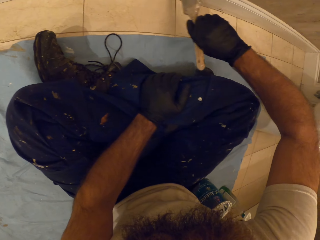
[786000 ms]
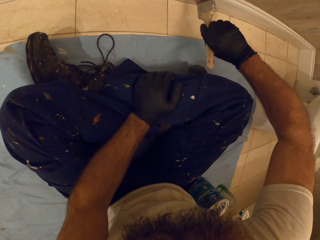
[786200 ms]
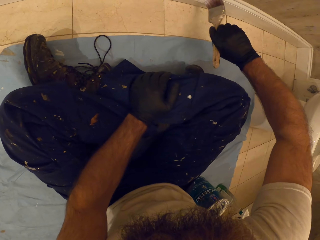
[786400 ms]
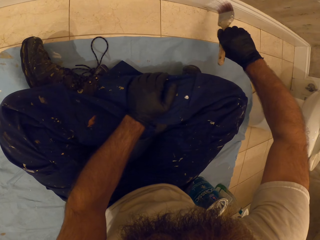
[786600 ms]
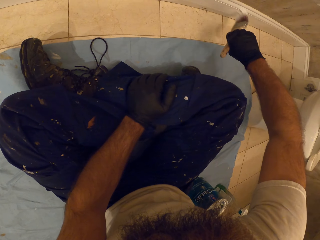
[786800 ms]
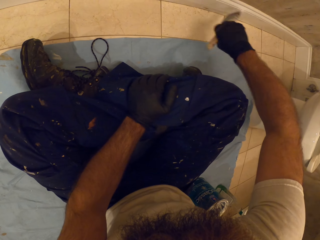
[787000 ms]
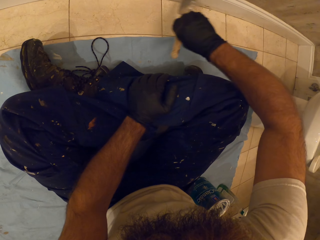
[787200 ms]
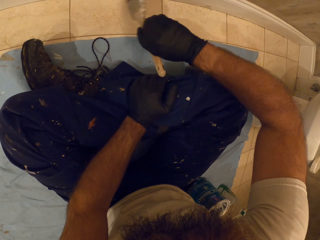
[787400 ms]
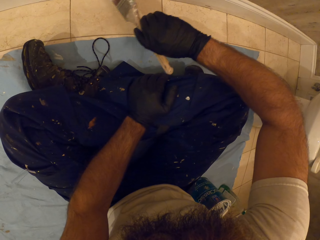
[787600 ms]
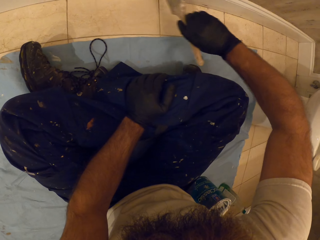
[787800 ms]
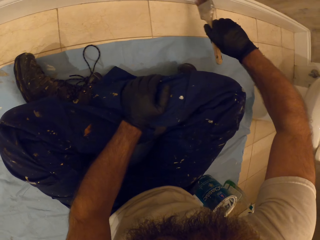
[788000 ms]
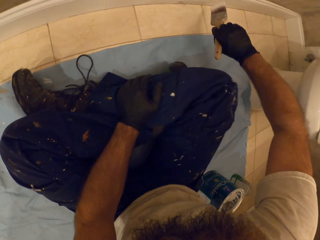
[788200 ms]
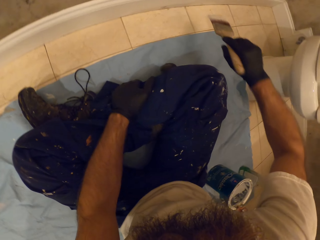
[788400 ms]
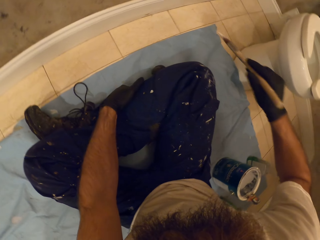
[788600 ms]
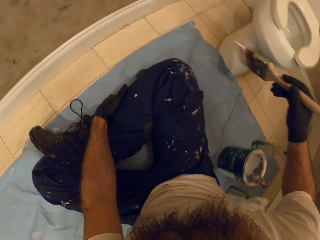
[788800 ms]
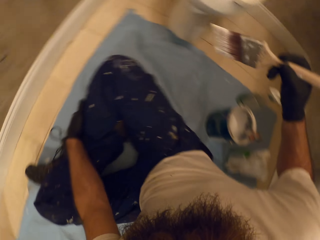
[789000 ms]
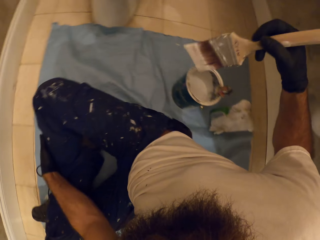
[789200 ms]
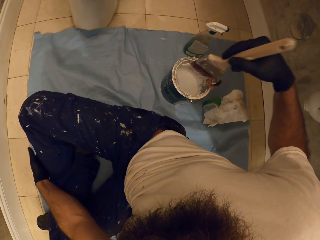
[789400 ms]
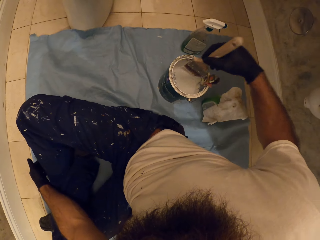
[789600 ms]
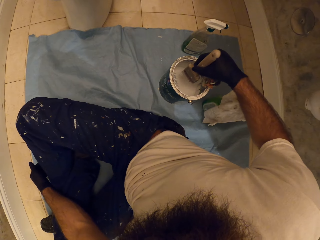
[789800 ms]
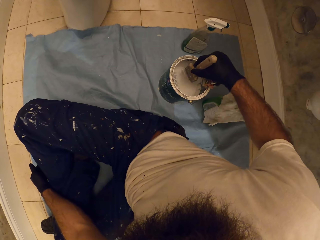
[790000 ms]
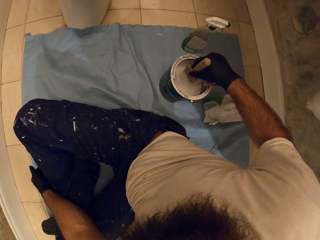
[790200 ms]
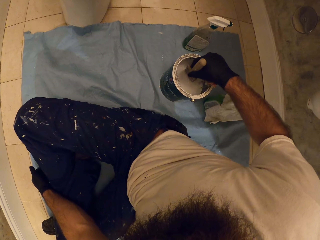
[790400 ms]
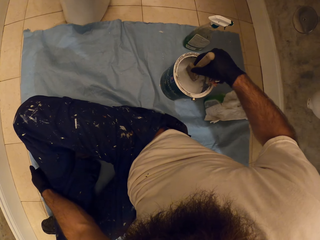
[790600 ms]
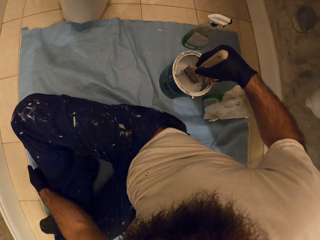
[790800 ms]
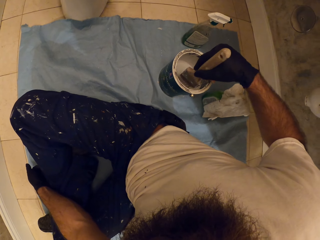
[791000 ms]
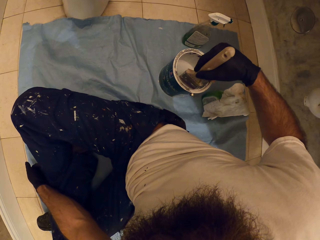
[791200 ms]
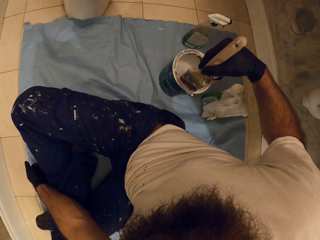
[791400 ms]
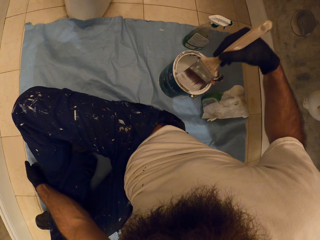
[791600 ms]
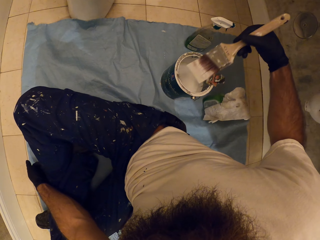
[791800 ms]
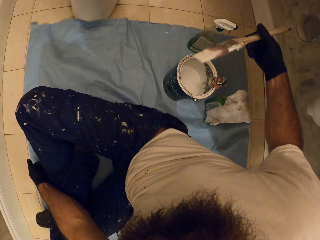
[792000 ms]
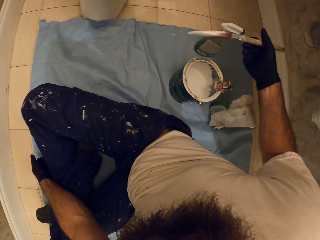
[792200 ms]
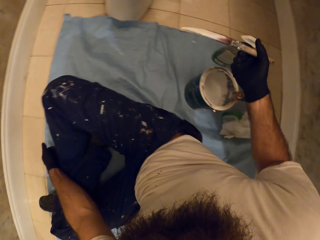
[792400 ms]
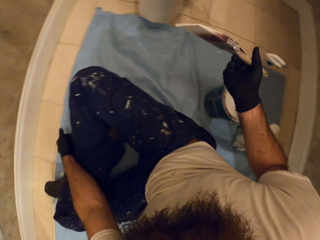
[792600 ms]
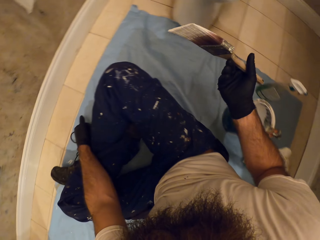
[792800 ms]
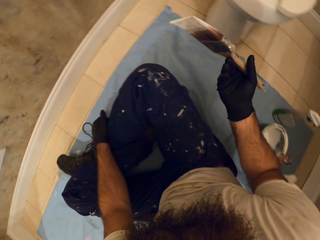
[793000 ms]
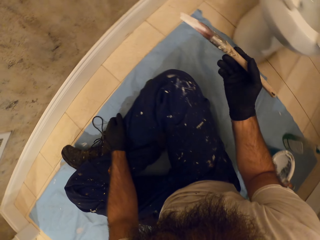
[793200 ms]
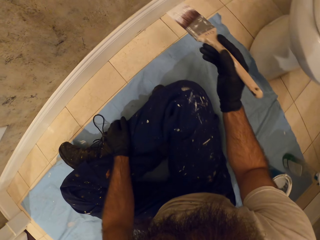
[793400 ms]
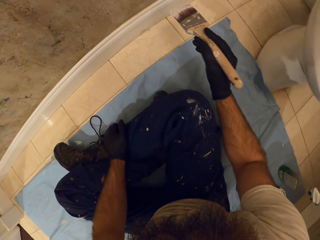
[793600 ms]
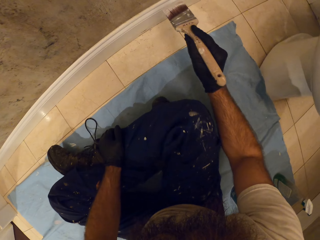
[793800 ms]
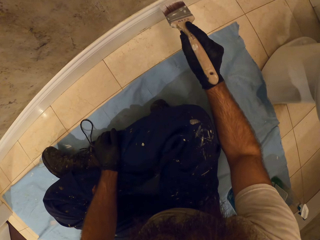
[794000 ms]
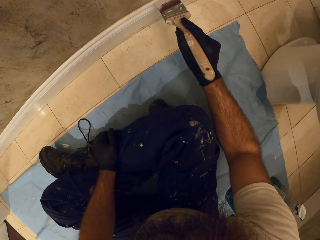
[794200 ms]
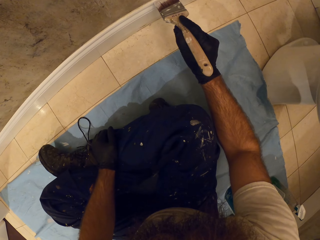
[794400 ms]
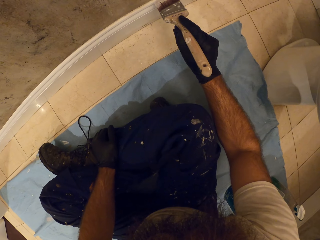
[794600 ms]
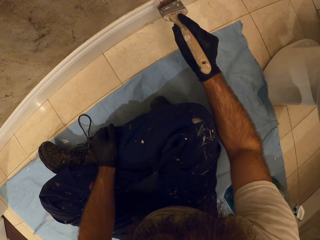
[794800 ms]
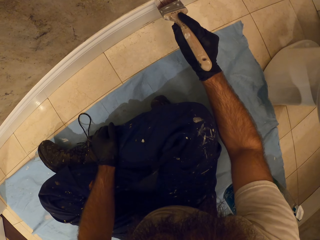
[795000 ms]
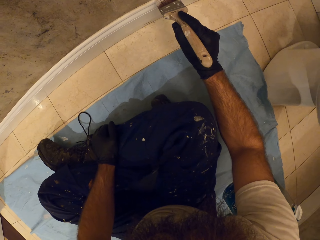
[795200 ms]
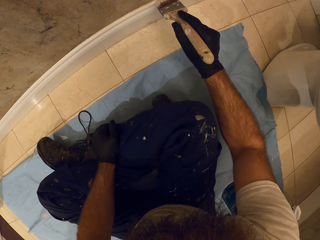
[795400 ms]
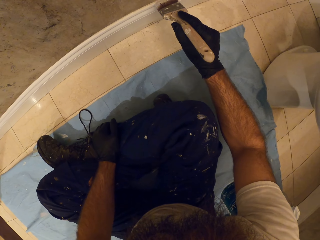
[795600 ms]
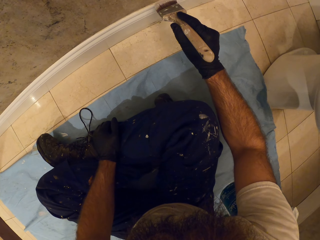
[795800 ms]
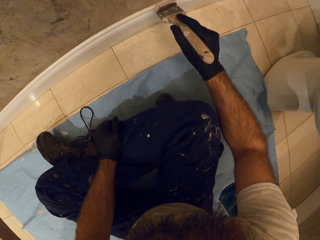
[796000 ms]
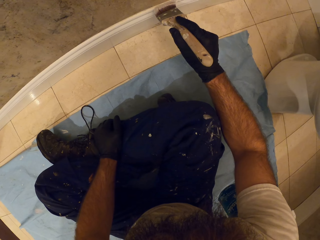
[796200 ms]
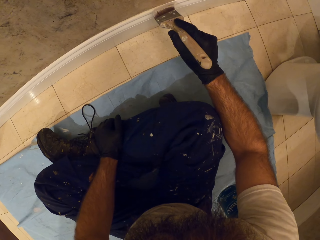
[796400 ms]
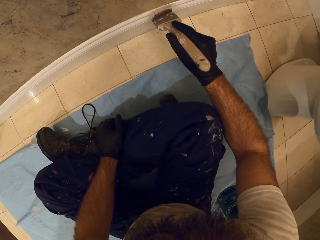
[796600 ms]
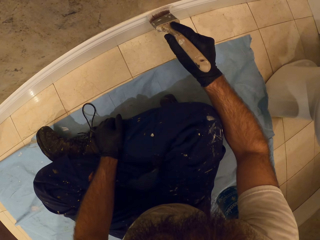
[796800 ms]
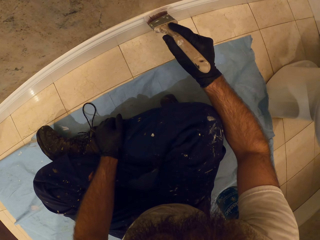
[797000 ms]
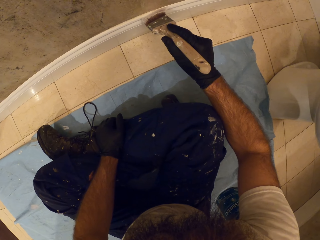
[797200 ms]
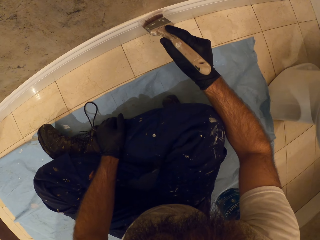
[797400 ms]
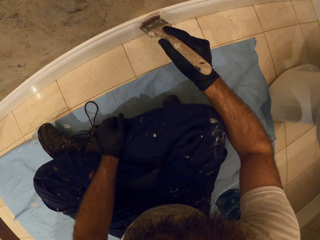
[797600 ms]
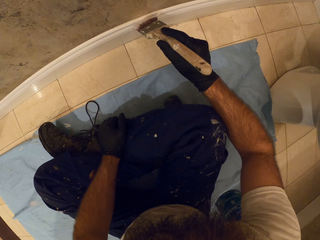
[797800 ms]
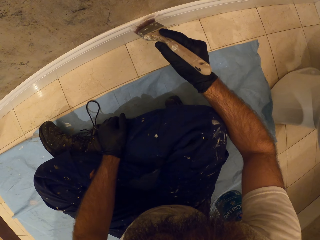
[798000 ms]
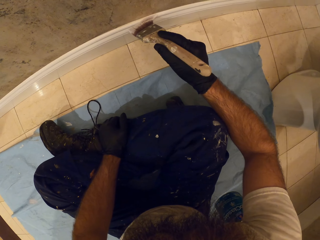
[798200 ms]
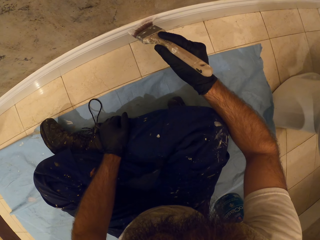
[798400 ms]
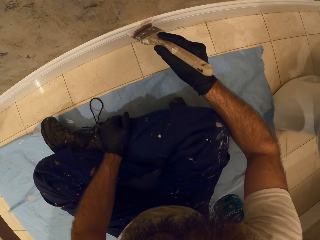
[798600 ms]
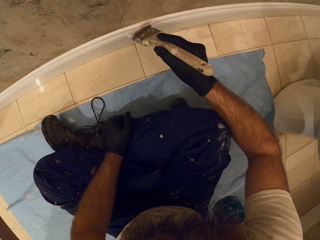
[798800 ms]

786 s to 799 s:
The camera wearer dips the paint brush into the paint bucket or paint tin with his right hand. He scoops off excess paint on the paint tin. He paints the bottom of the wall on the wooden part with the paint brush in his right hand.

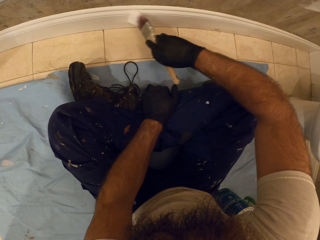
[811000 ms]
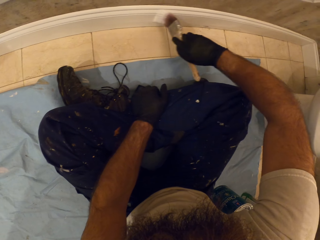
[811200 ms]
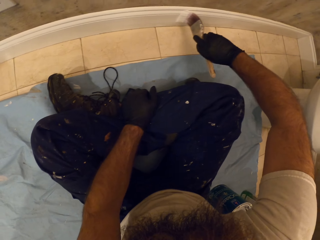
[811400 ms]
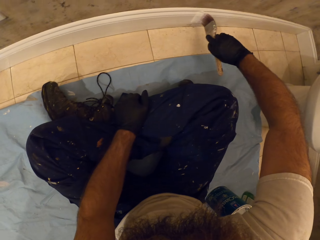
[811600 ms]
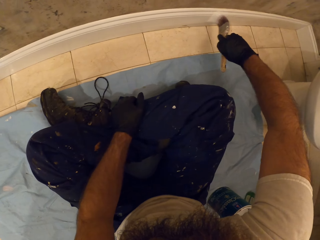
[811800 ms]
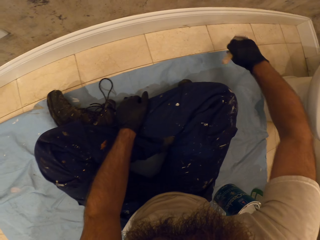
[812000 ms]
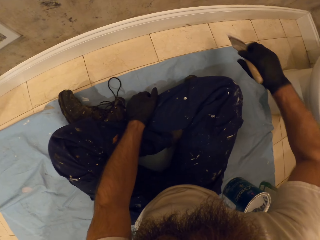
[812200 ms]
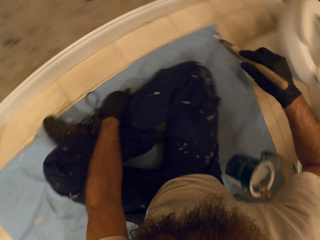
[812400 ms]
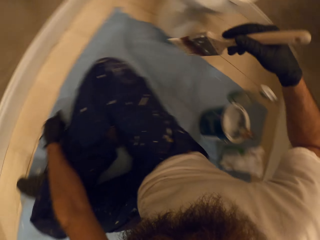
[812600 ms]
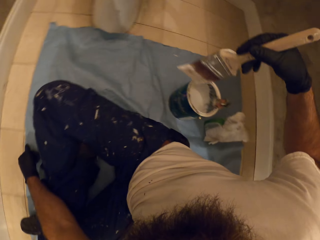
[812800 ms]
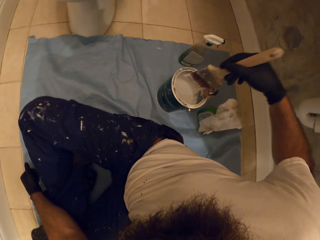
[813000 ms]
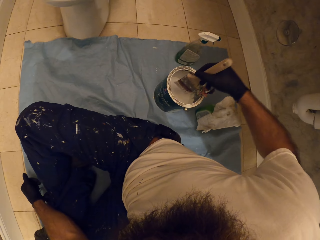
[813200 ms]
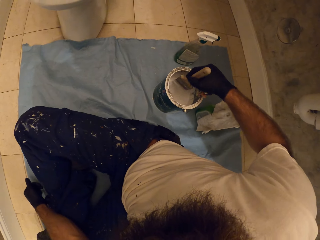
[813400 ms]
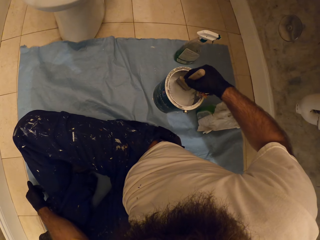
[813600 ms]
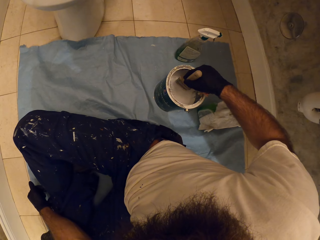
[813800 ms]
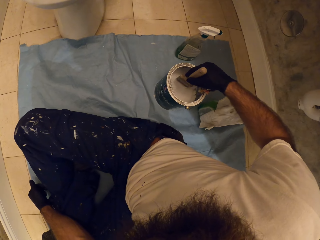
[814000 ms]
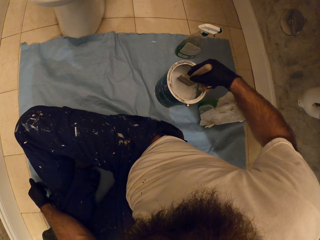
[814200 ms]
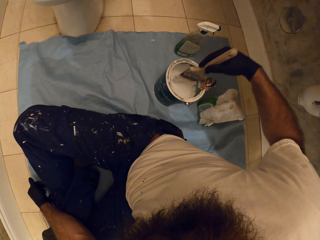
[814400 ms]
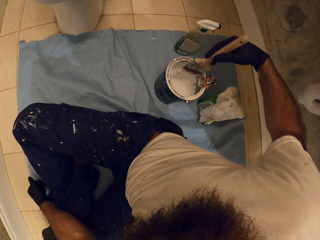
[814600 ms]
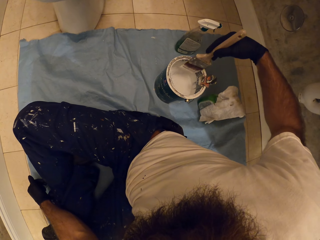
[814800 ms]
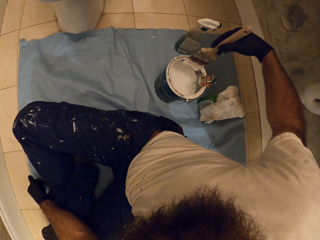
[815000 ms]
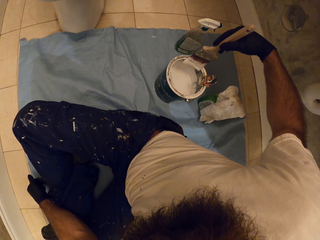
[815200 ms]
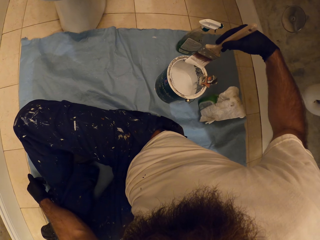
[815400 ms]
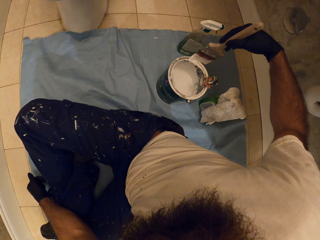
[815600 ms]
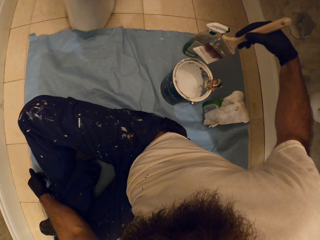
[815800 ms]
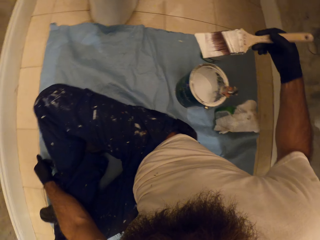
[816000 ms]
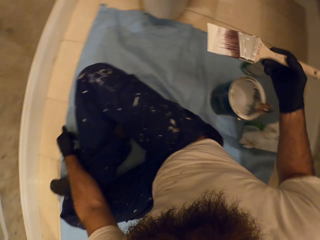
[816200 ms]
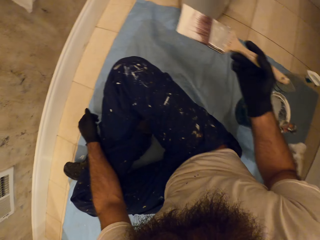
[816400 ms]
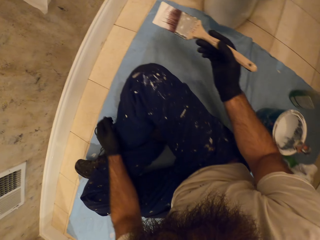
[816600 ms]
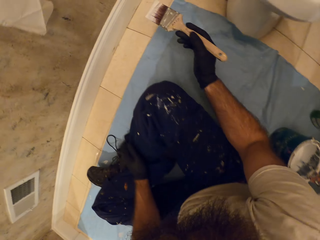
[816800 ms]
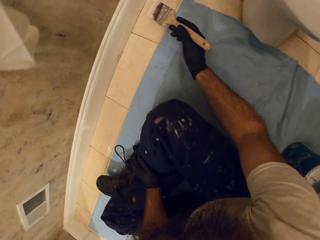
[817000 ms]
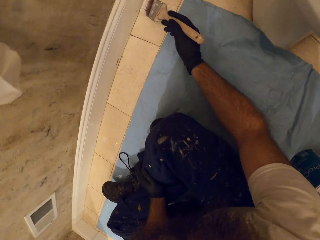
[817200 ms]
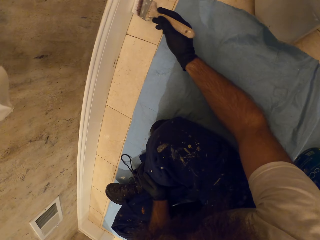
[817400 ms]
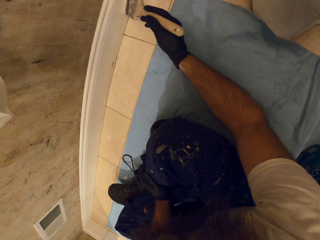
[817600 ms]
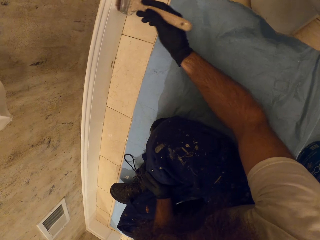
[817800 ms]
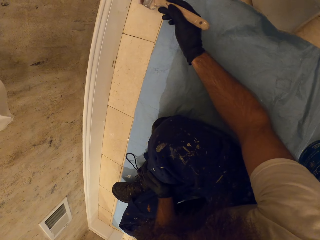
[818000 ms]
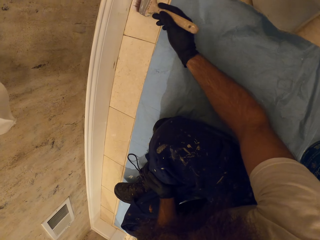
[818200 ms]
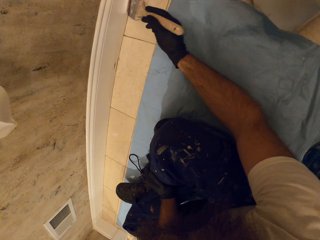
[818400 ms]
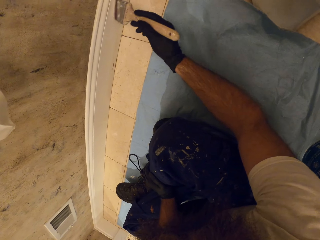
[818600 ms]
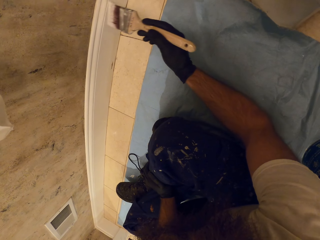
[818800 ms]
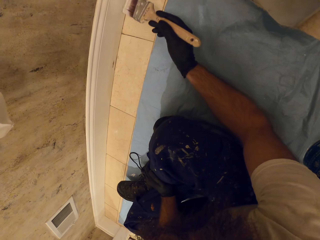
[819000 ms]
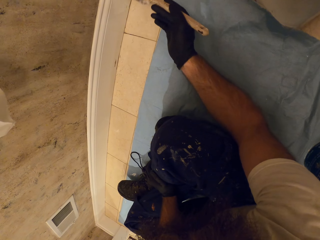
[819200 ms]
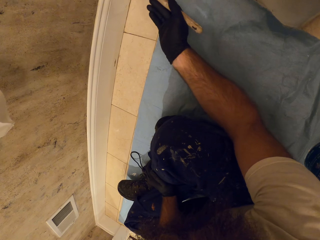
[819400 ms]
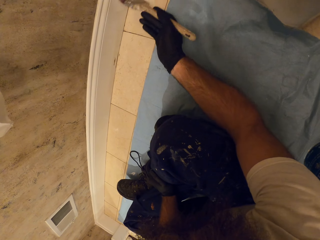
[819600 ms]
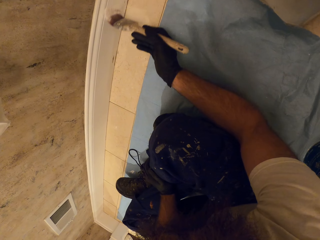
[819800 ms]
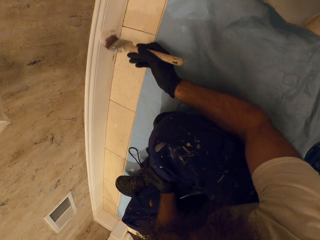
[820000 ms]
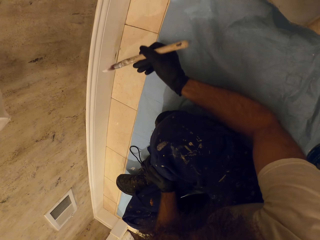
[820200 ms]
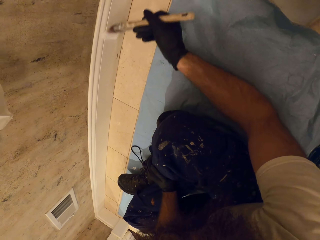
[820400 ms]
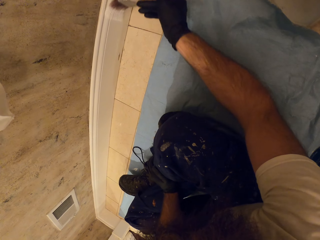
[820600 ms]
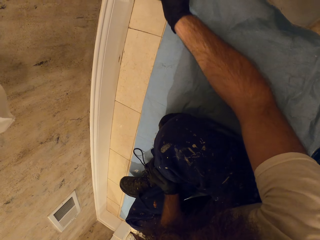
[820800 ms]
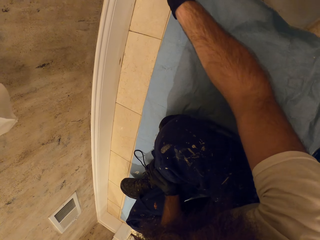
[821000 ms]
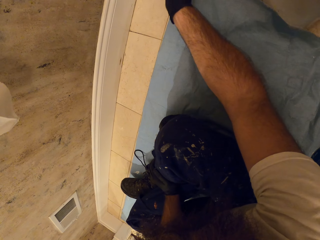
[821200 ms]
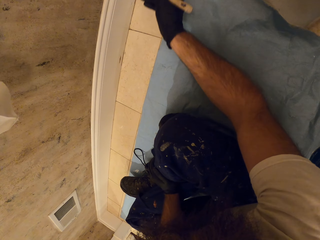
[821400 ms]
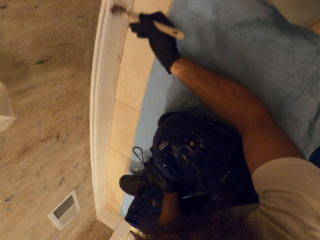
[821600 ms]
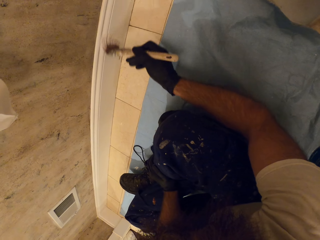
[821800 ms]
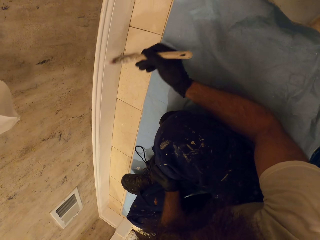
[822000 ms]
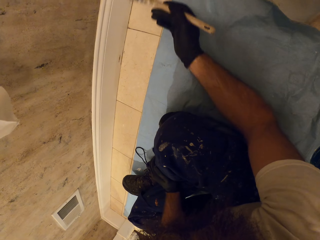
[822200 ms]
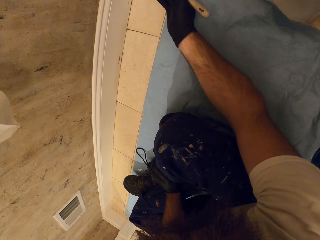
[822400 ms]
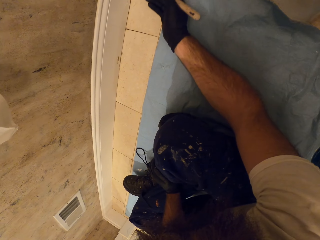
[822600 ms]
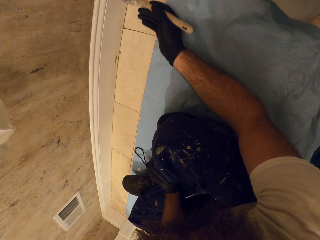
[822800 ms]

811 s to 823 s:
The camera wearer dips the paint brush into the paint bucket or paint tin with his right hand. He scoops off excess paint on the paint tin. He paints the bottom of the wall on the wooden part with the paint brush in his right hand.
